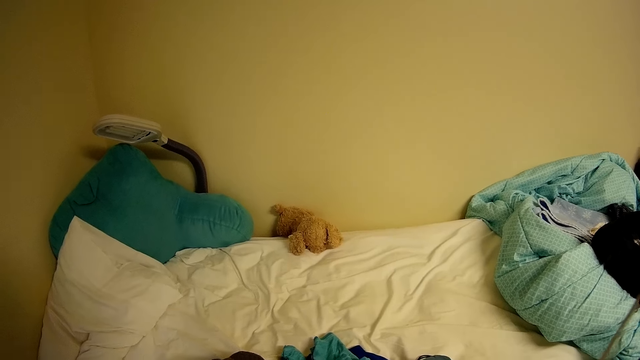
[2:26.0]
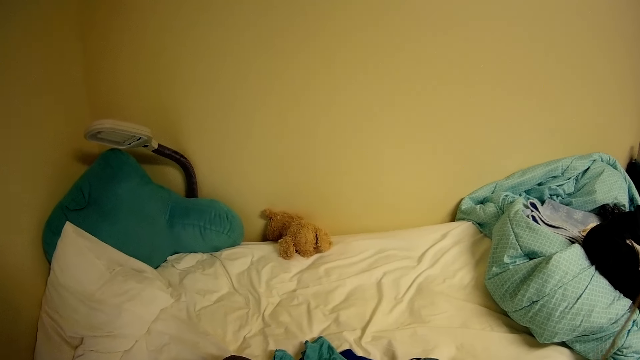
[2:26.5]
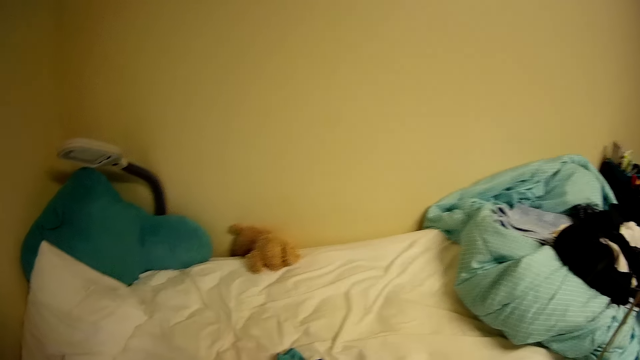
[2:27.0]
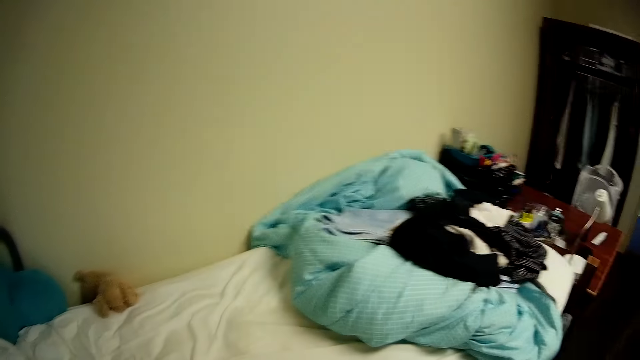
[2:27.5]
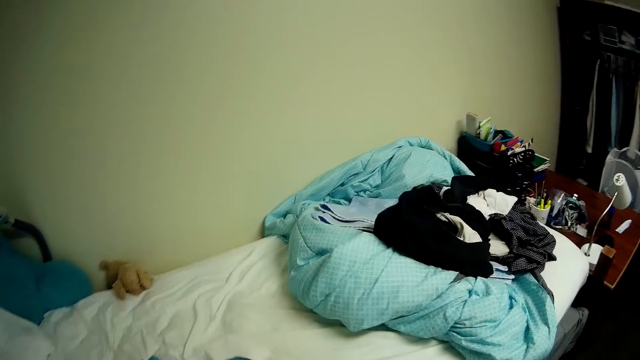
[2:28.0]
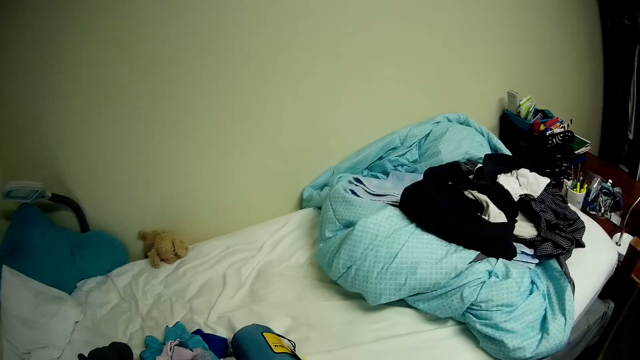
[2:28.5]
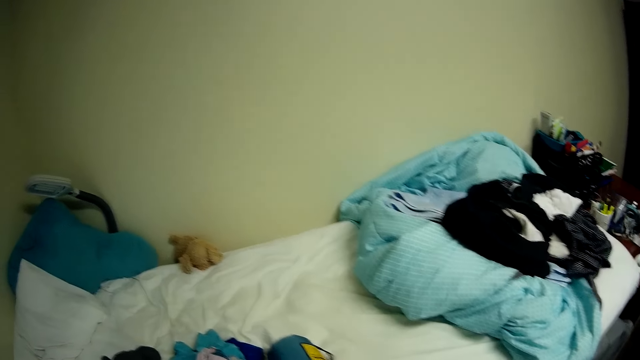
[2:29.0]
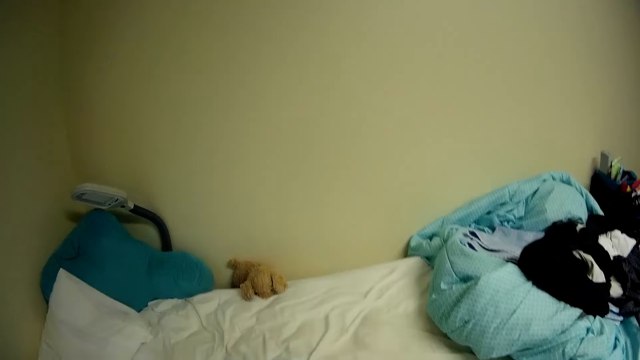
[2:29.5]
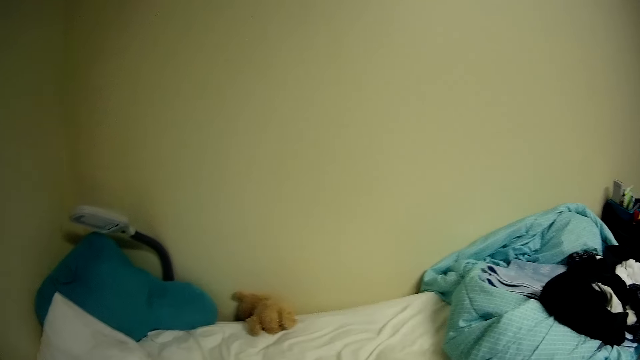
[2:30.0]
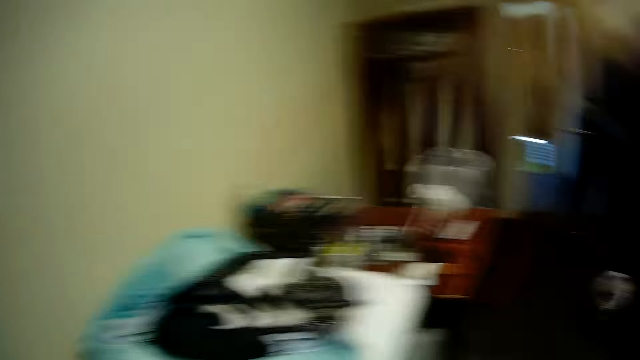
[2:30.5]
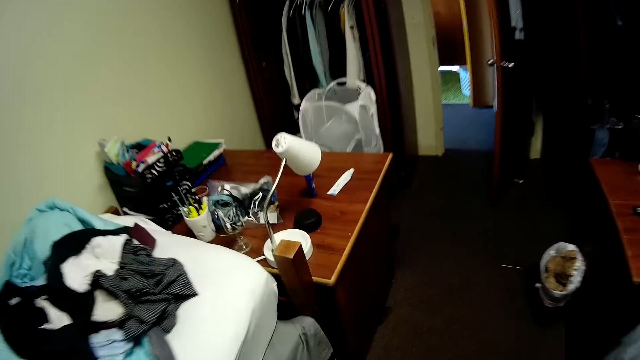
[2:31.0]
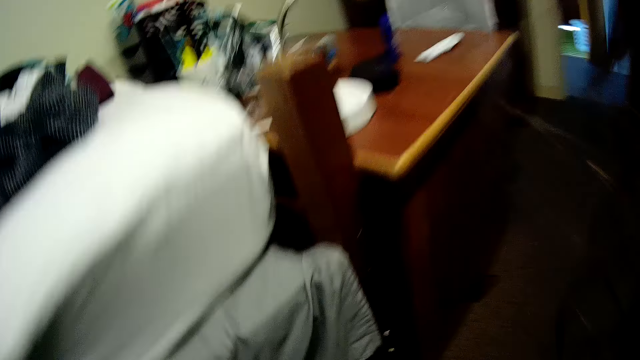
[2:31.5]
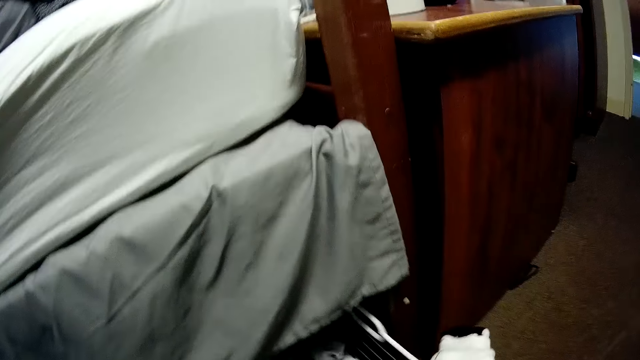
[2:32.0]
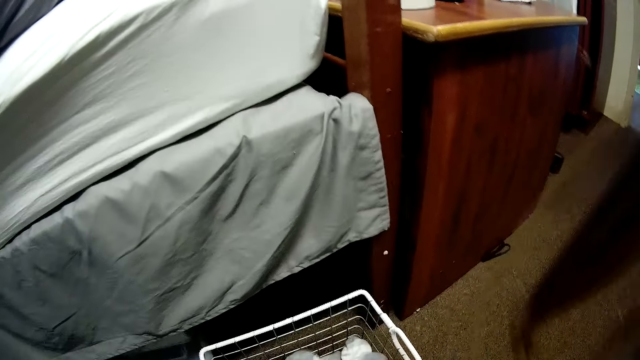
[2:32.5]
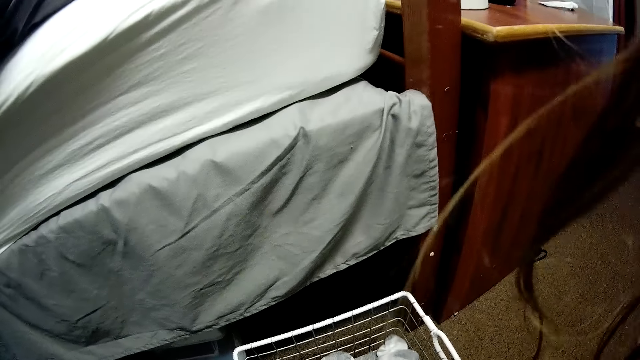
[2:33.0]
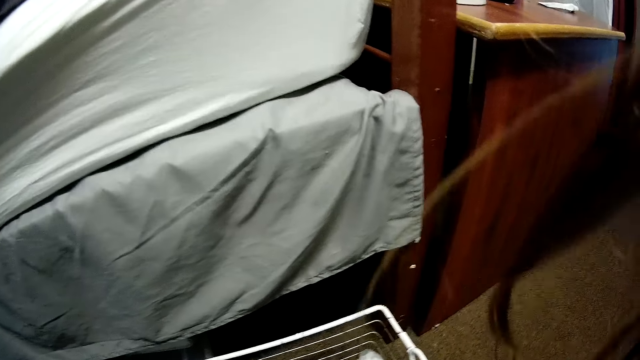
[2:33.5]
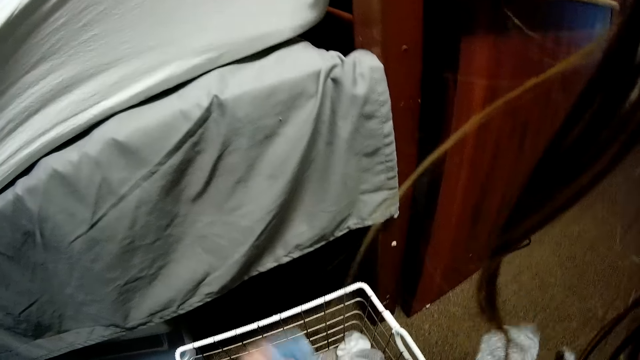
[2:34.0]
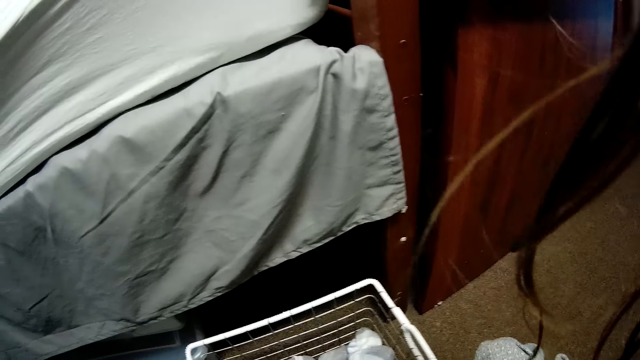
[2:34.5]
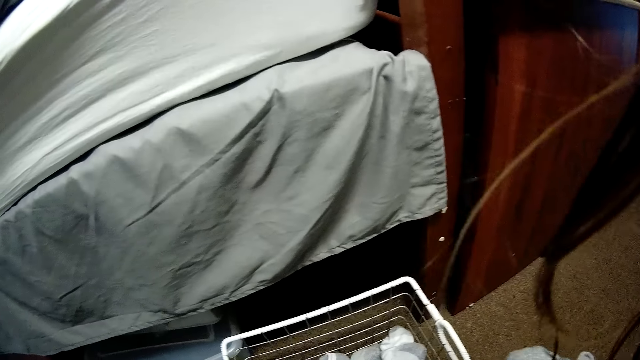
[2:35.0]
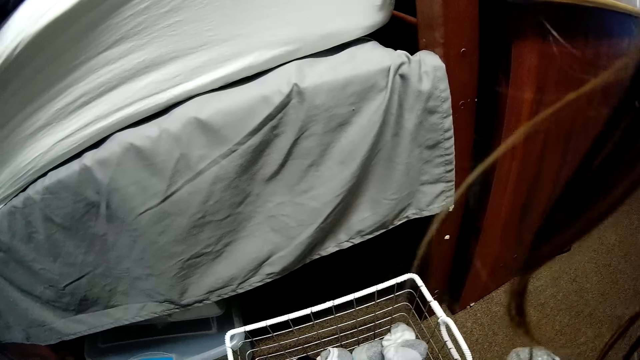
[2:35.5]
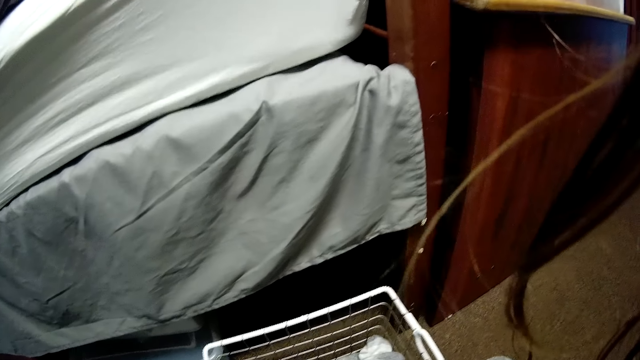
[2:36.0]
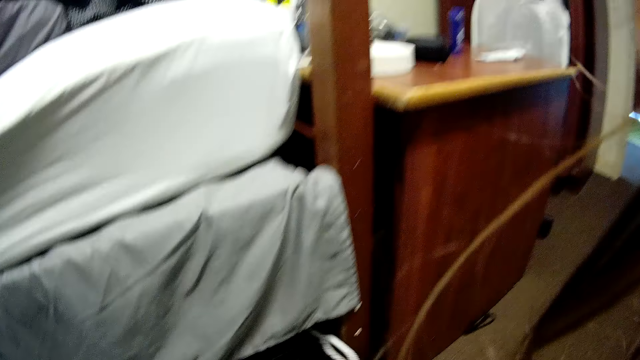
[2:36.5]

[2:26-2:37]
The camera wearer looks around. They arrange the clothes. They bend down. They put a rack. They pick.

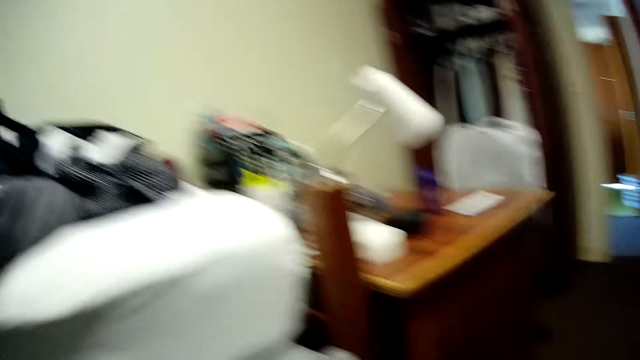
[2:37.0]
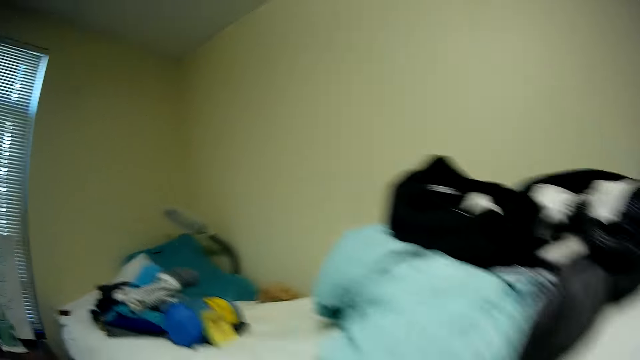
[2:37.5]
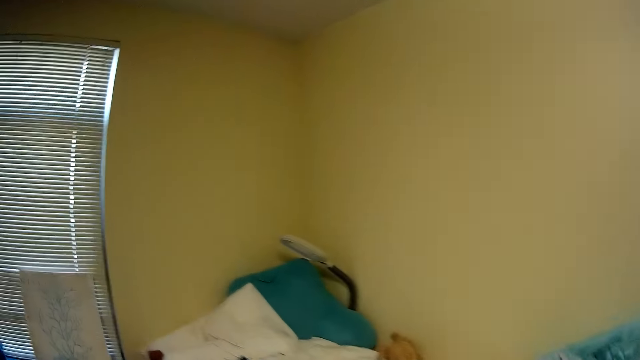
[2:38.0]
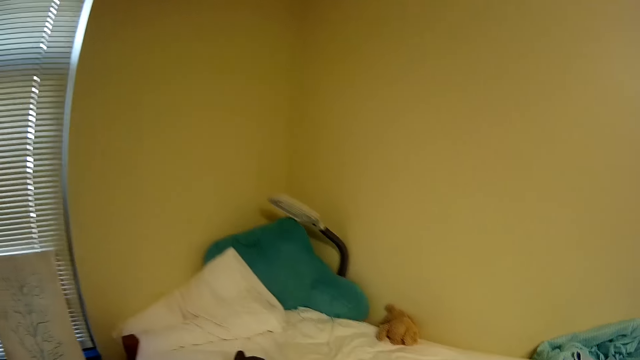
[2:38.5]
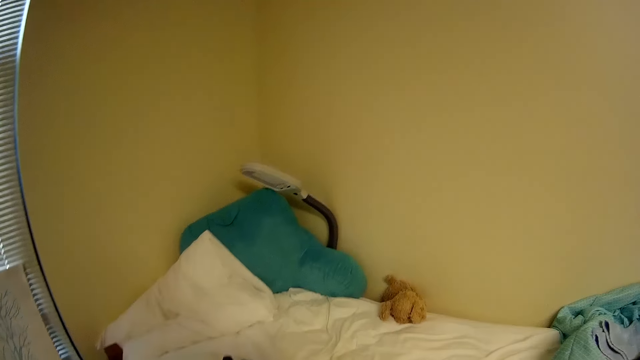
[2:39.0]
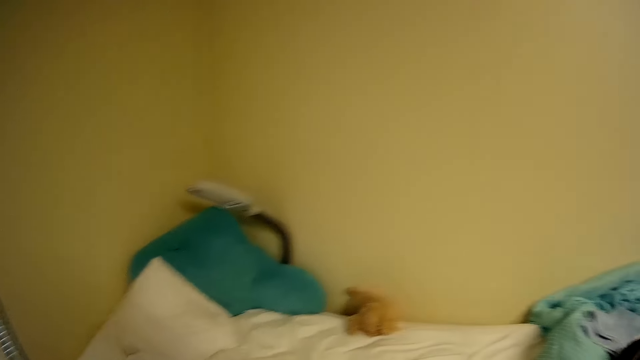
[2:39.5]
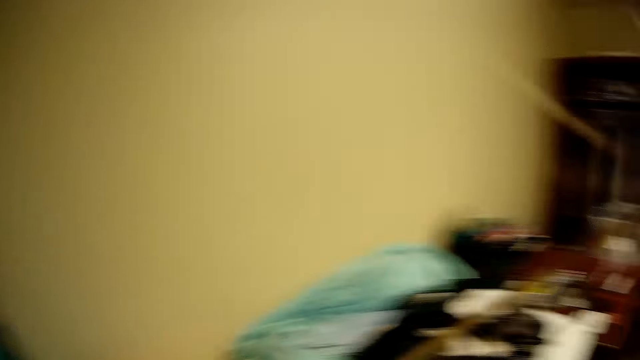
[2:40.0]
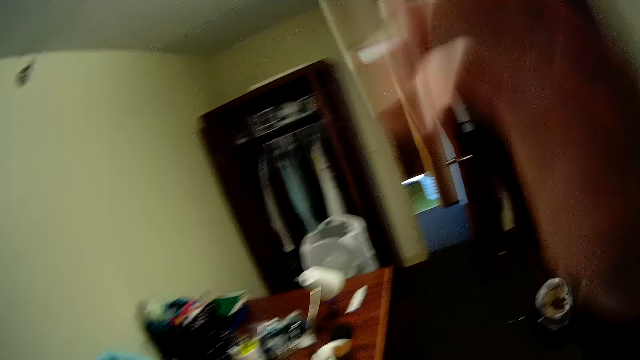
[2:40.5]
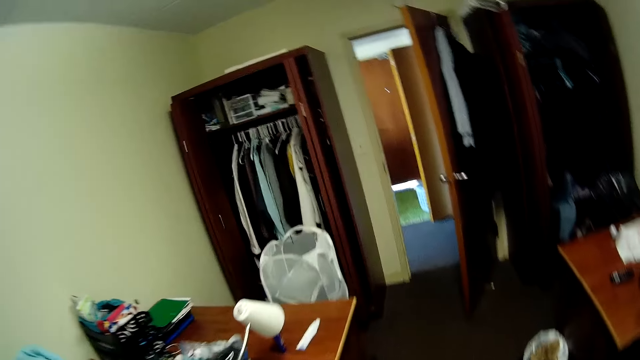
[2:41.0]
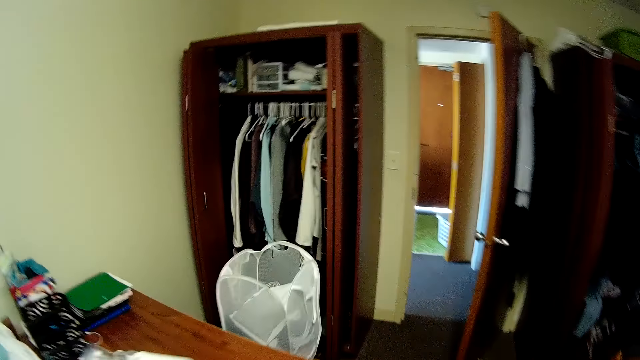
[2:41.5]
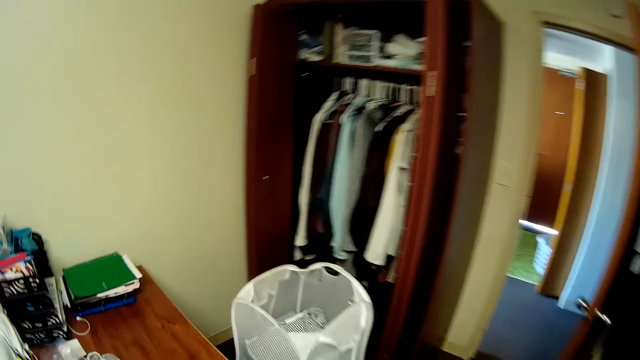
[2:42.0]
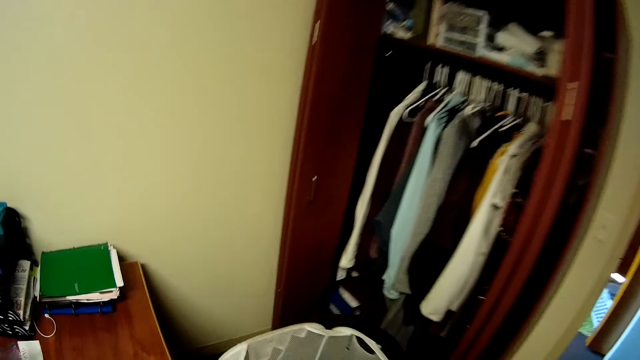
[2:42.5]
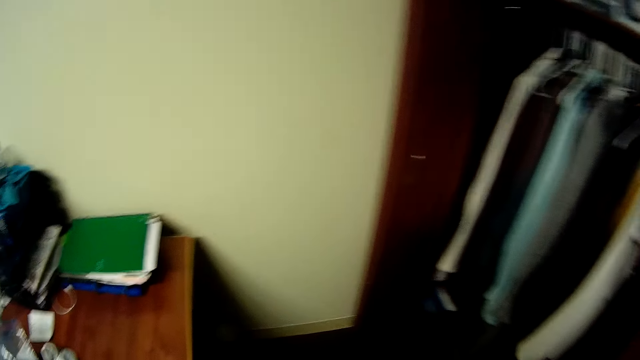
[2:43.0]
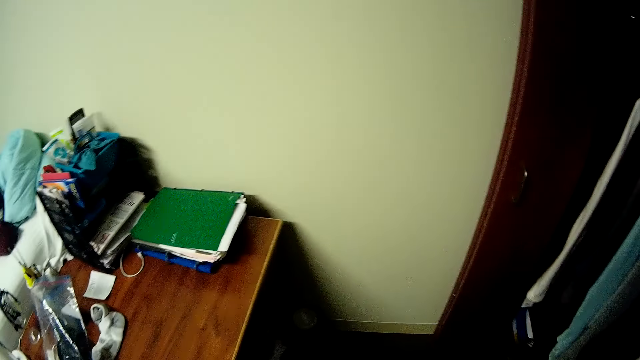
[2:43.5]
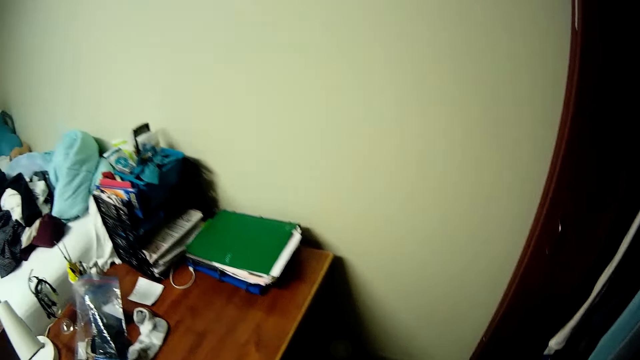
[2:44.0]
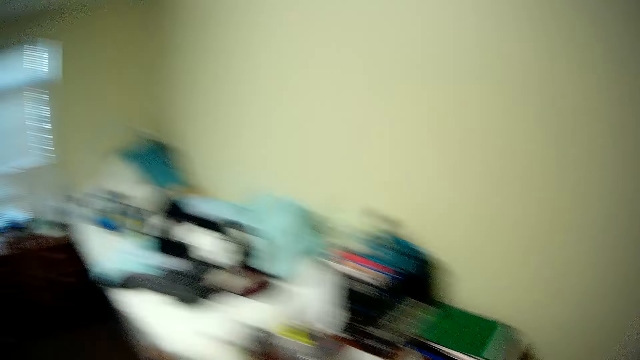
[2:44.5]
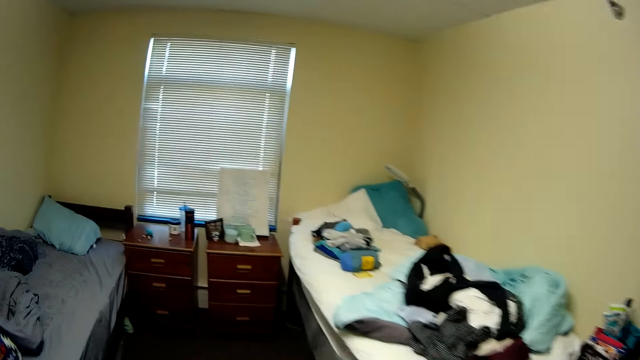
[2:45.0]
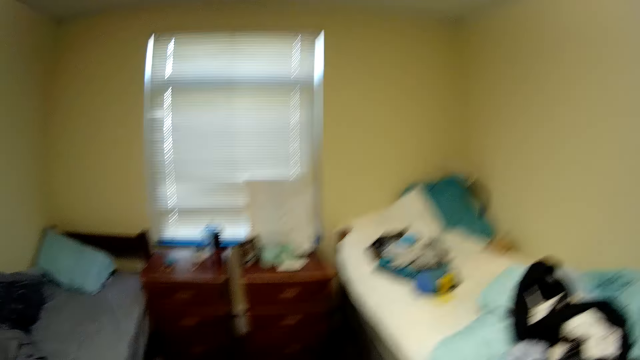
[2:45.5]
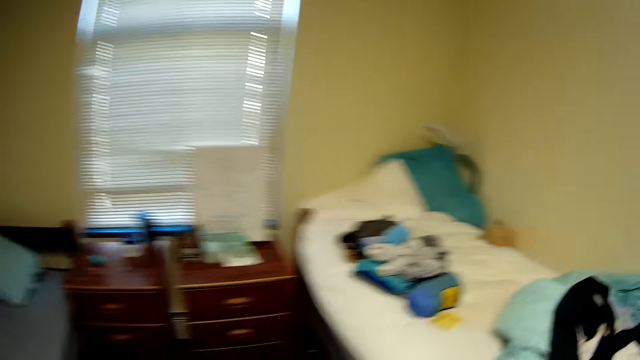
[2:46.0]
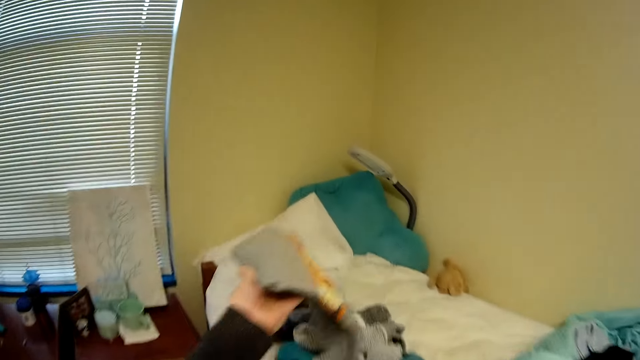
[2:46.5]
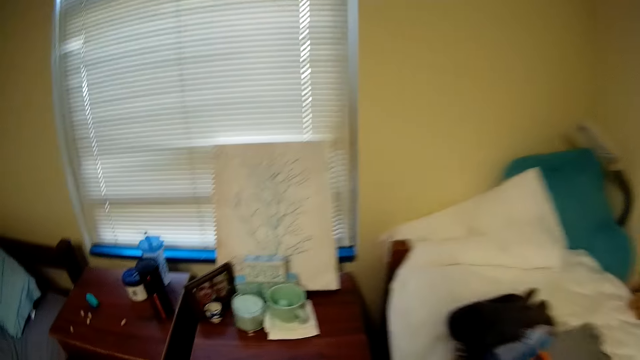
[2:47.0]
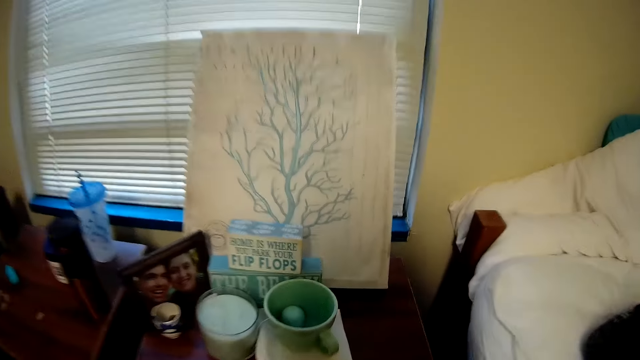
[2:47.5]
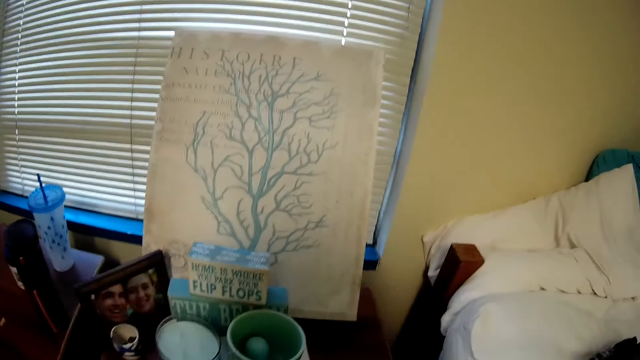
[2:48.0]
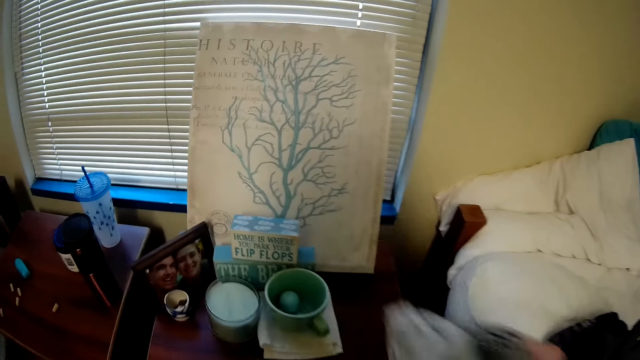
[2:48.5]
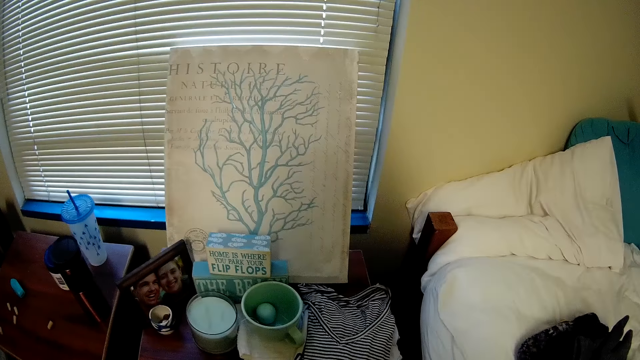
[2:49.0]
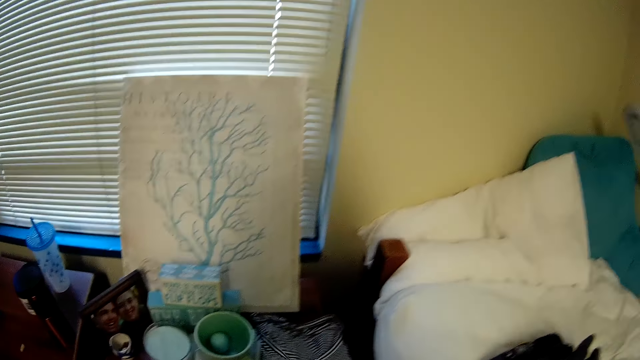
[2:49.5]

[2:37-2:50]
The camera wearer looks around. They walk around. They carry the basket of clothes next to the bed. They put the cloth on the bed.
